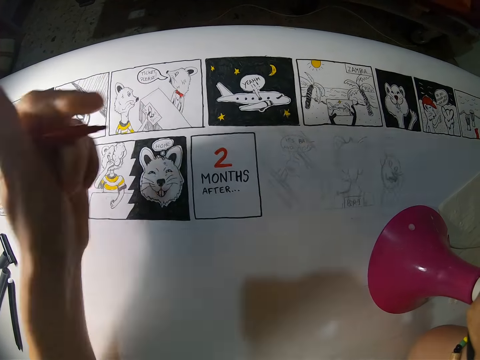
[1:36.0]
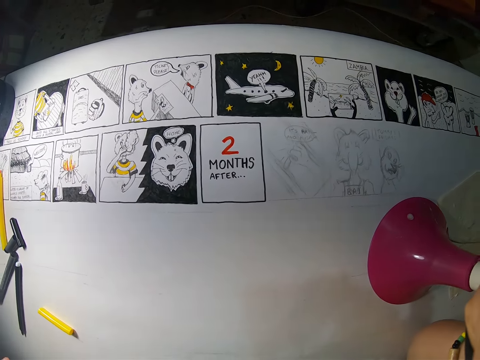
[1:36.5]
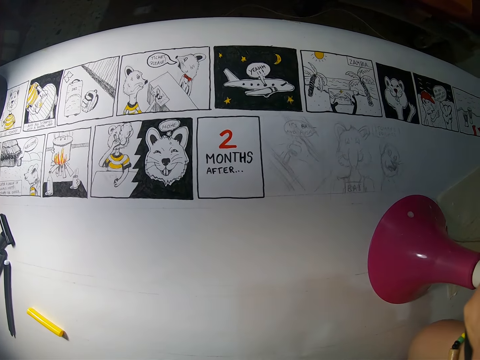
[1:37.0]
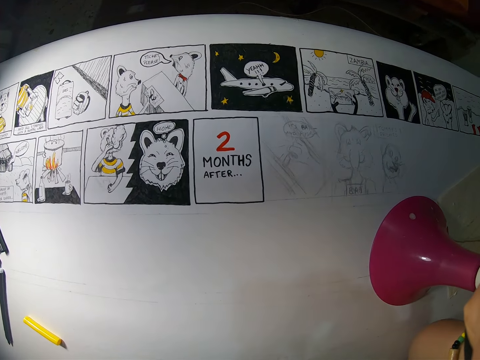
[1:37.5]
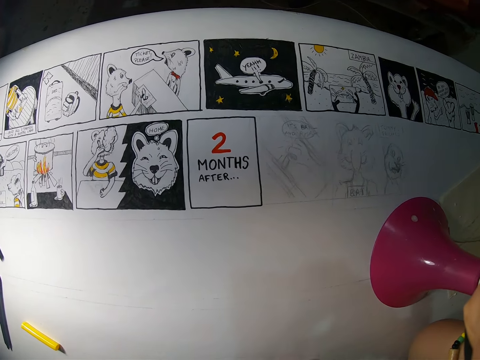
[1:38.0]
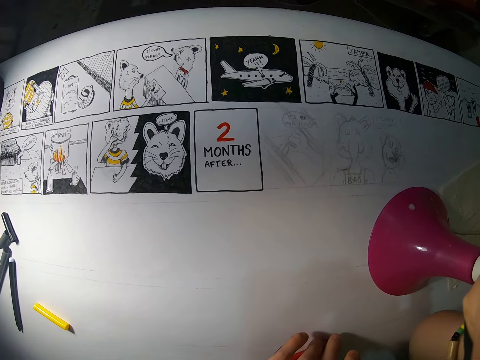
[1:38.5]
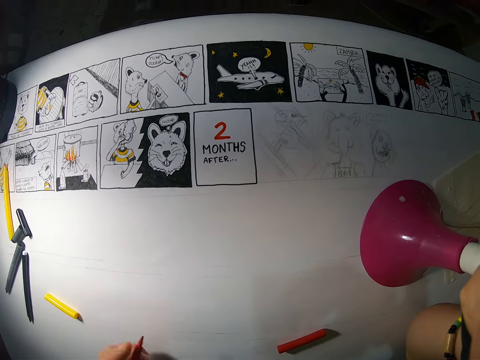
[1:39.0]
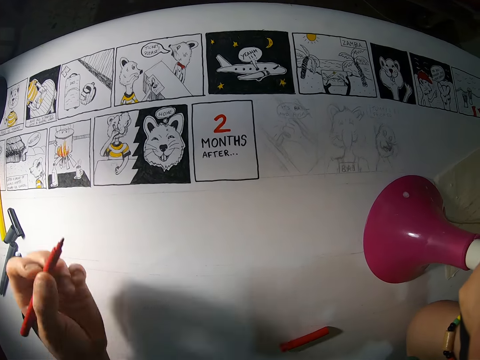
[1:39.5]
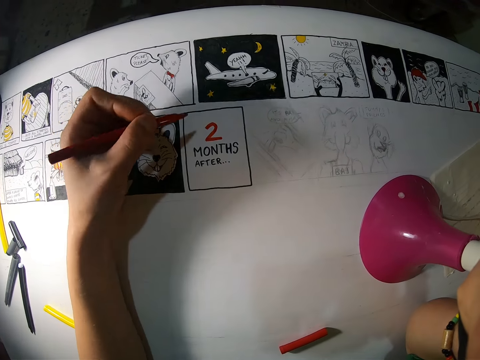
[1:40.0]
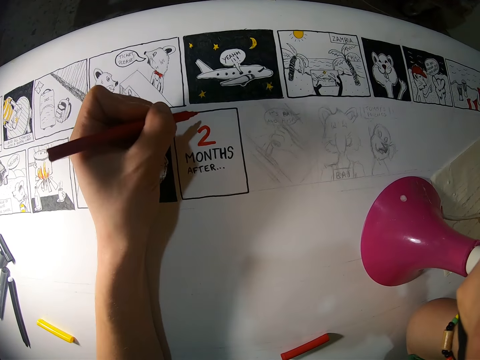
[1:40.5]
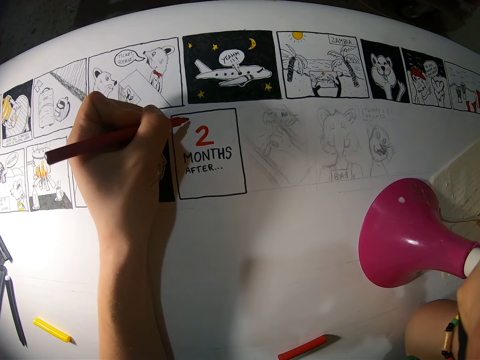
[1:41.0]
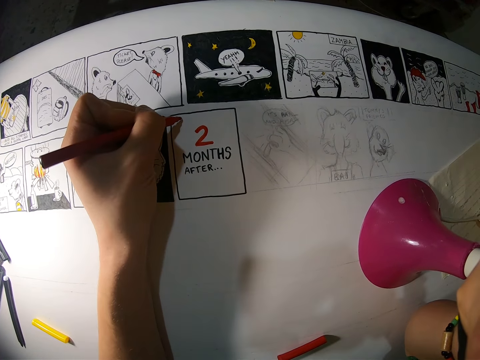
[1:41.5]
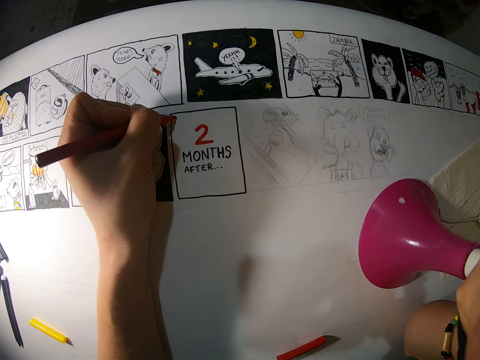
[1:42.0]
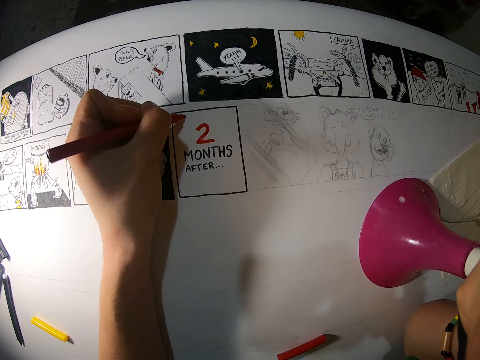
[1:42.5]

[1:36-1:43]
The camera wearer moves the left hand away. They move the cap of the red paint pen on the canvas with their left hand. They lower the left hand. They draw on the canvas with the red paint pen in their left hand. They write on the board. They write on the board again.

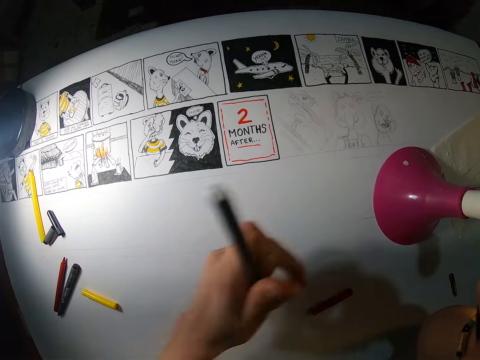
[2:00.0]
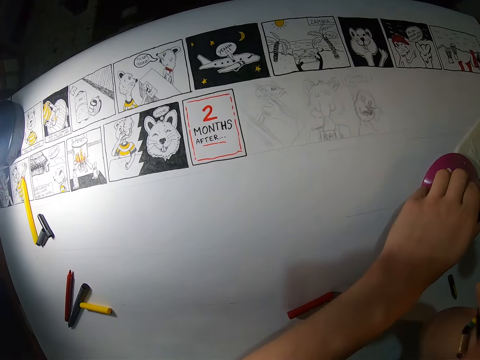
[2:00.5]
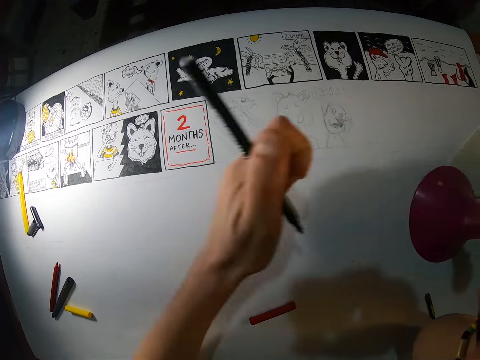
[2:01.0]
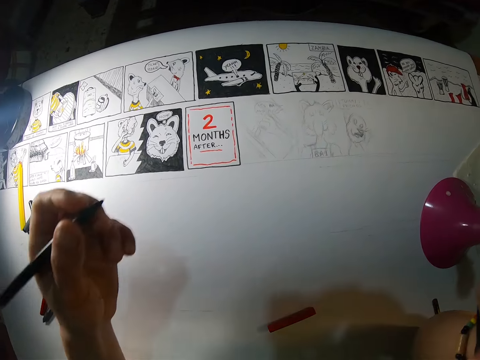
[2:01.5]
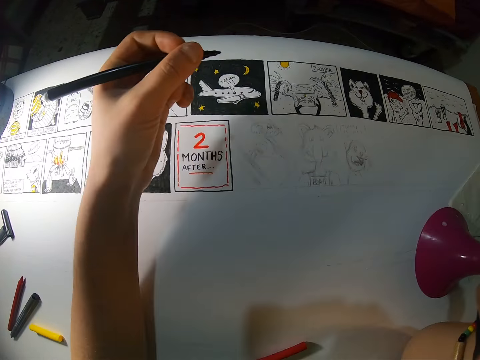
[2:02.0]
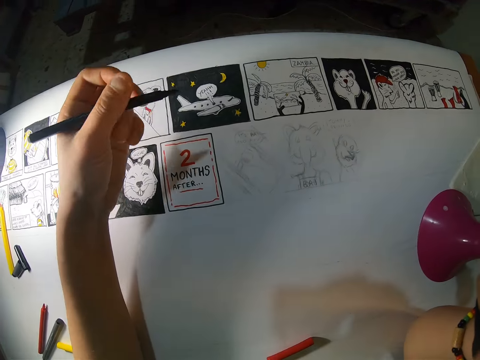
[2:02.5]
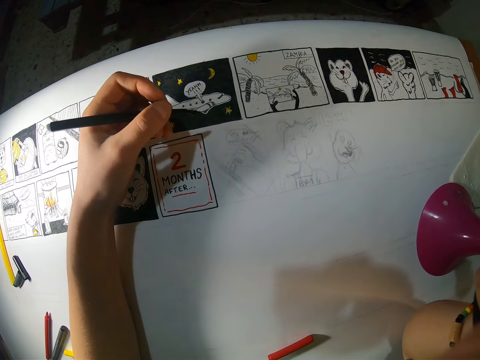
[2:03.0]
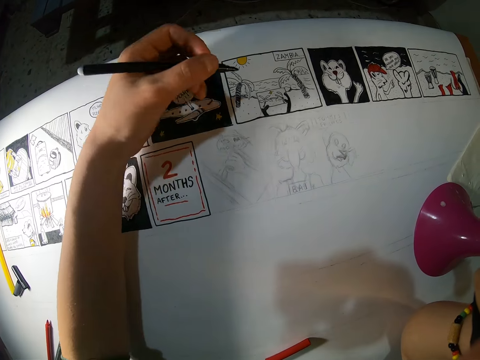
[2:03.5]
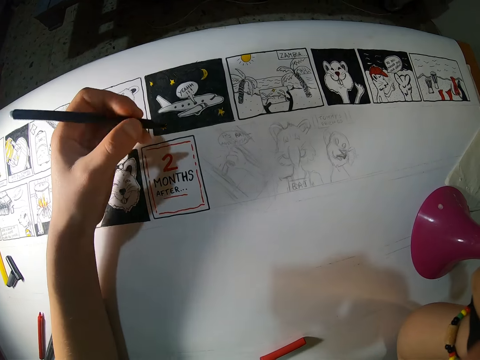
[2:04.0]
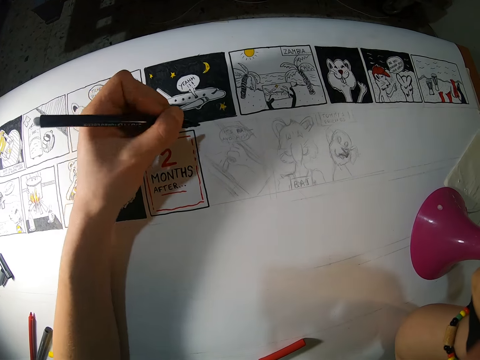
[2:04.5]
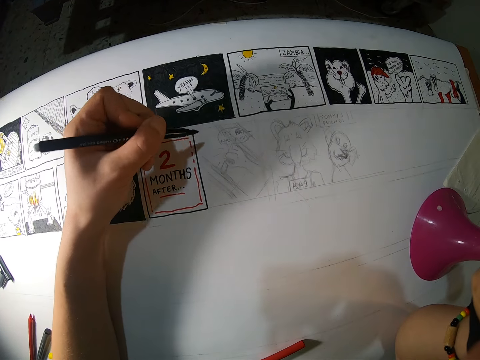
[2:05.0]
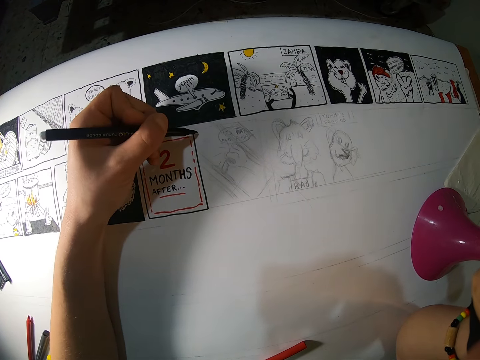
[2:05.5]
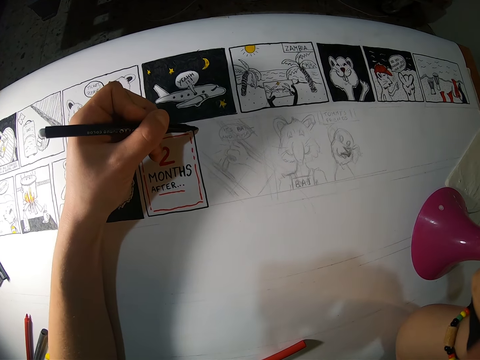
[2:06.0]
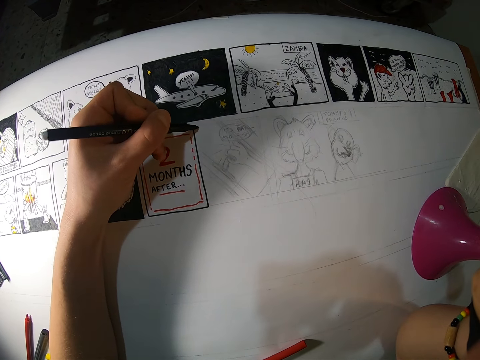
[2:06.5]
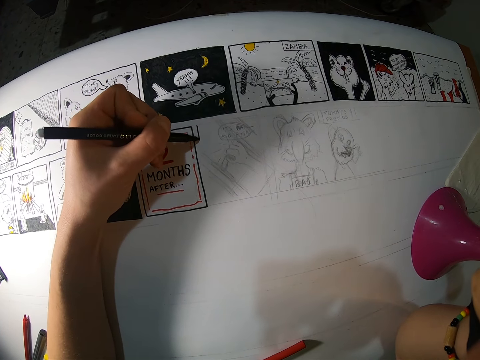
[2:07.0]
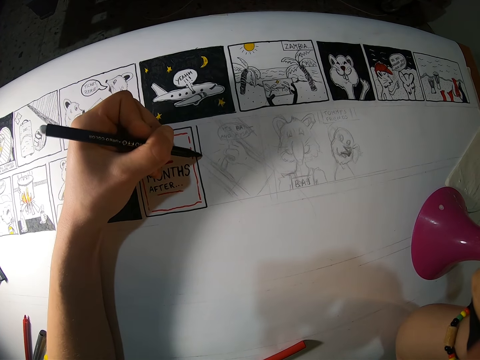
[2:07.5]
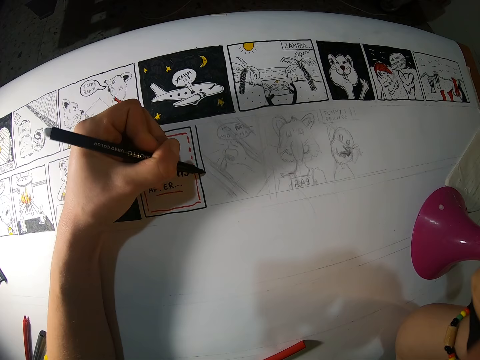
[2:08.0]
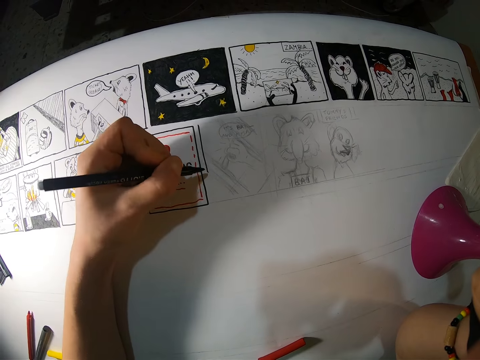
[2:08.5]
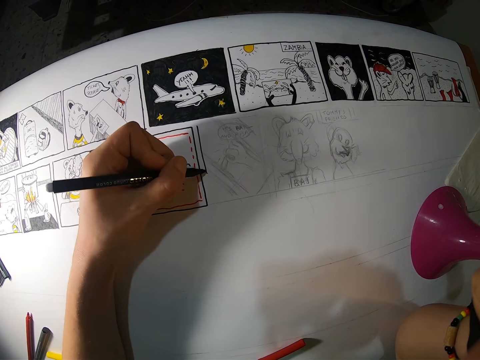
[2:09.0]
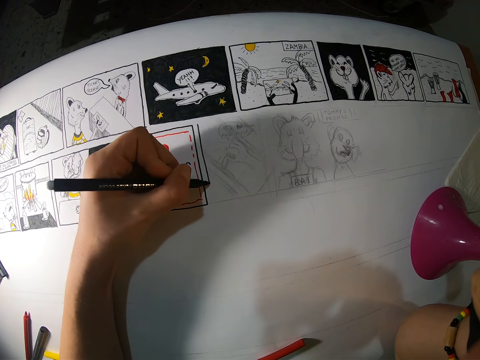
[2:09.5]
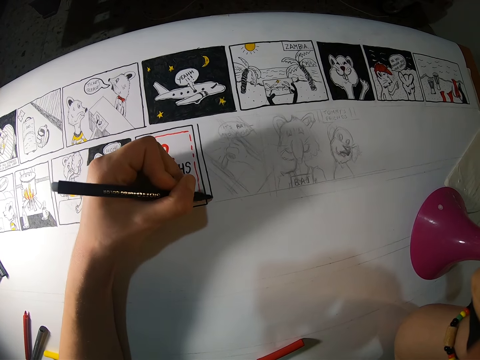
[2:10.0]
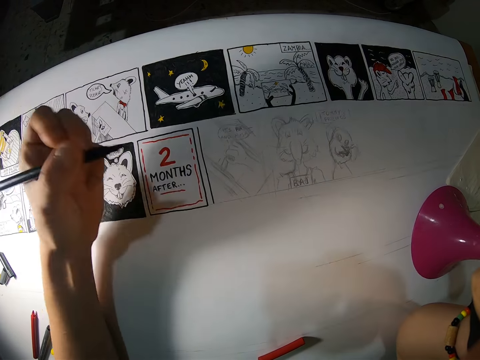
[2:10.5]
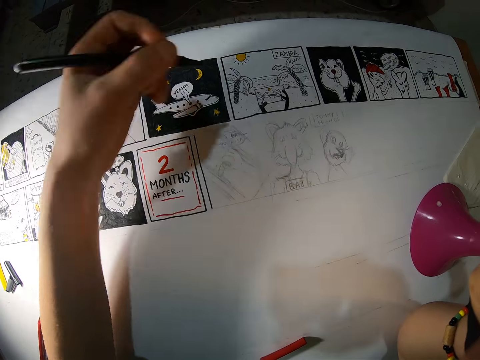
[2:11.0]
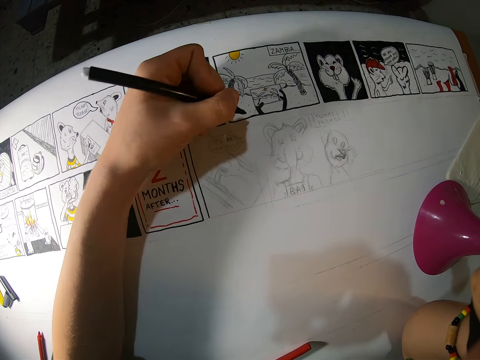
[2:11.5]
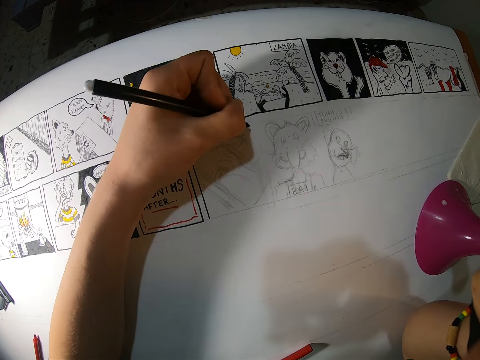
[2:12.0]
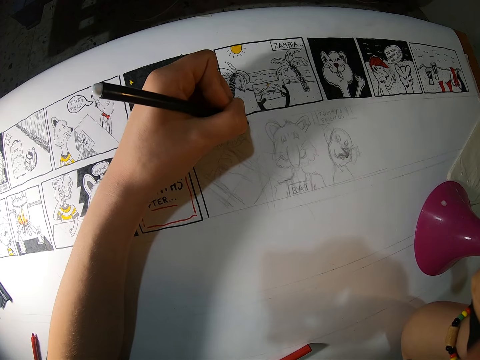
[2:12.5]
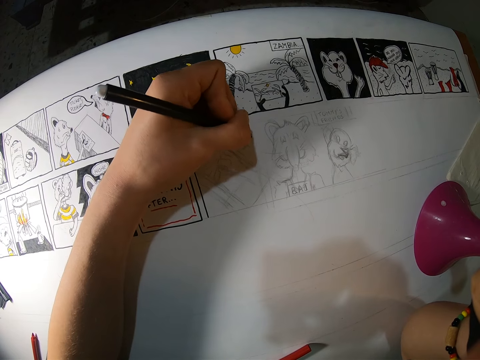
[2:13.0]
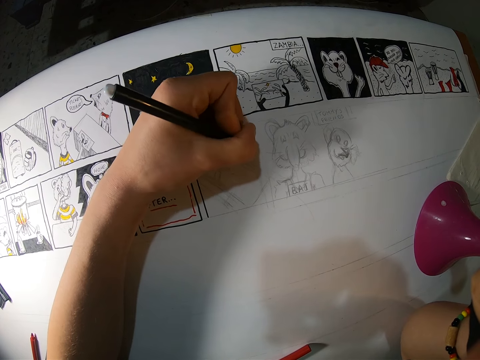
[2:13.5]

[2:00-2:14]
The camera wearer moves the pen. He moves the light stand on the canvas with his left hand. He moves the left hand. He rests the hand on the board. He moves the left hand. He moves the hand. He draws on the canvas with the black paint pen in his left hand. He moves the left hand. He draws on the board. He lifts the left hand. He lowers a hand. He draws on the board.

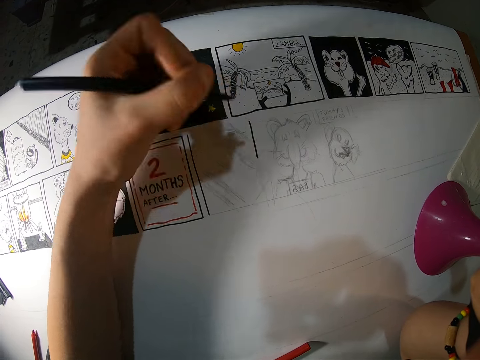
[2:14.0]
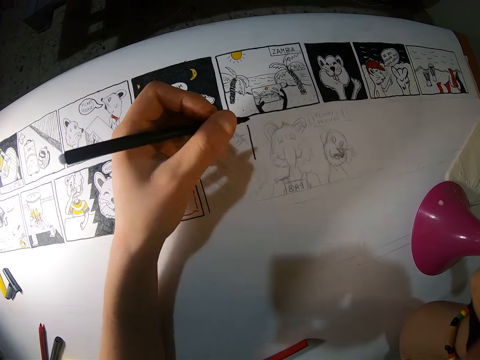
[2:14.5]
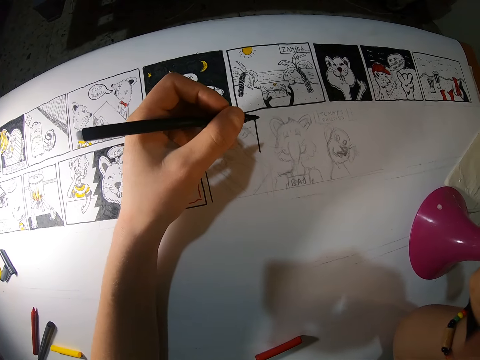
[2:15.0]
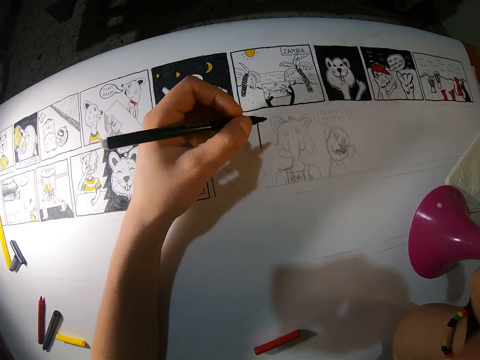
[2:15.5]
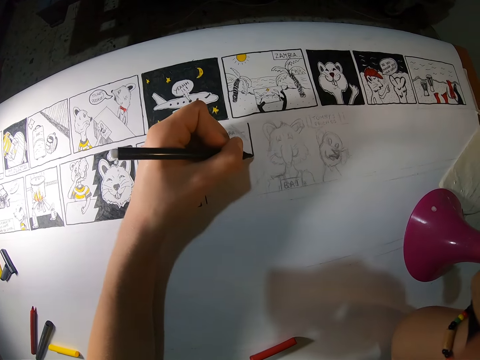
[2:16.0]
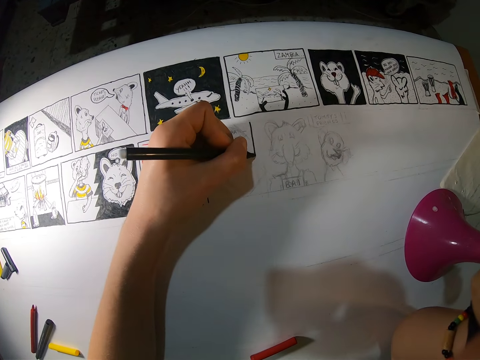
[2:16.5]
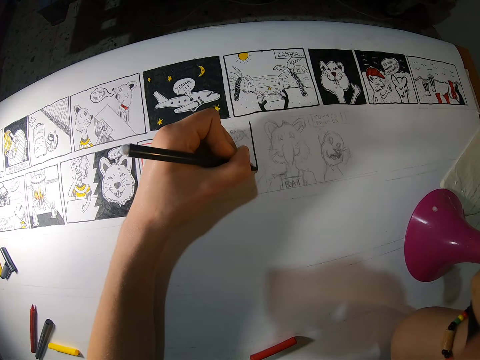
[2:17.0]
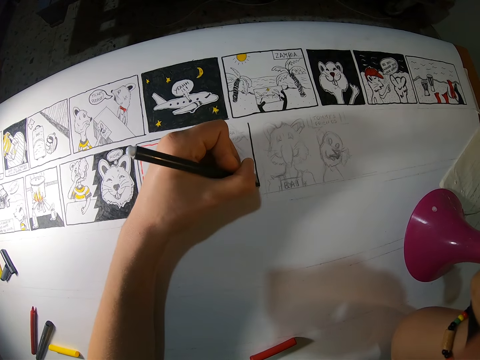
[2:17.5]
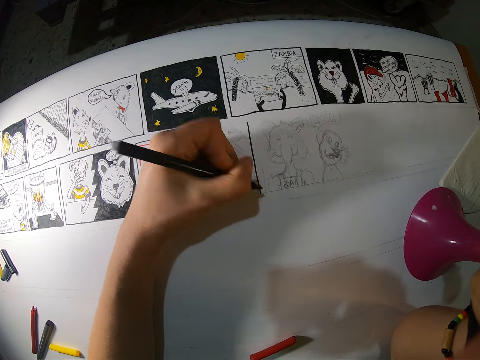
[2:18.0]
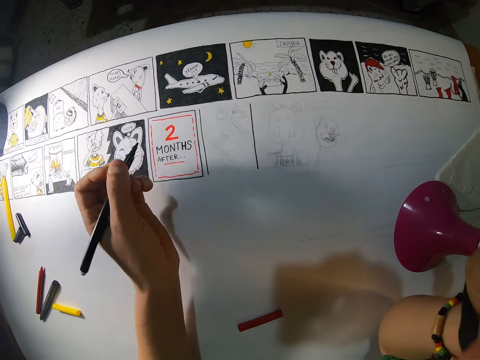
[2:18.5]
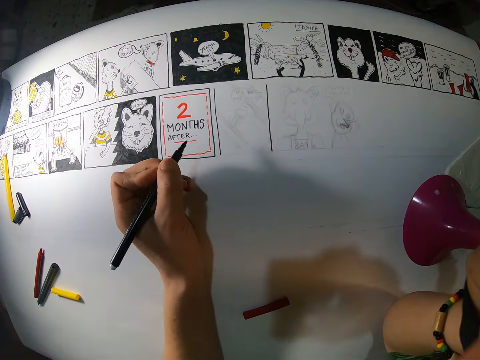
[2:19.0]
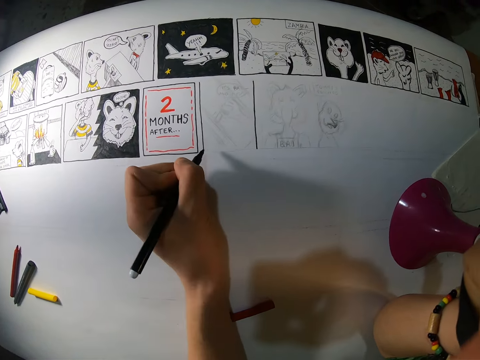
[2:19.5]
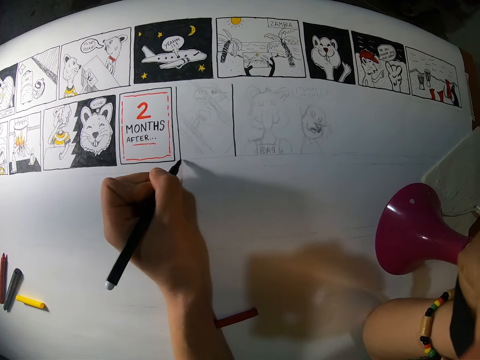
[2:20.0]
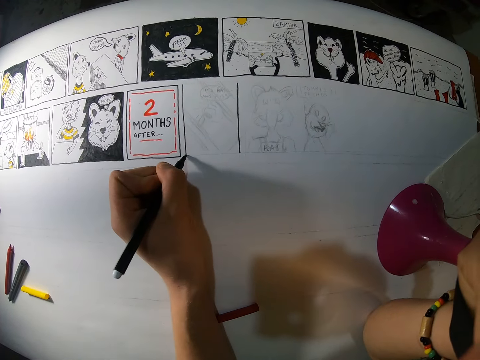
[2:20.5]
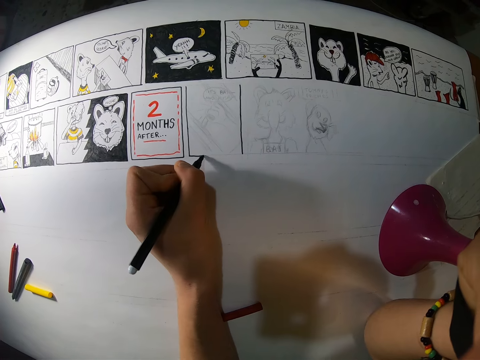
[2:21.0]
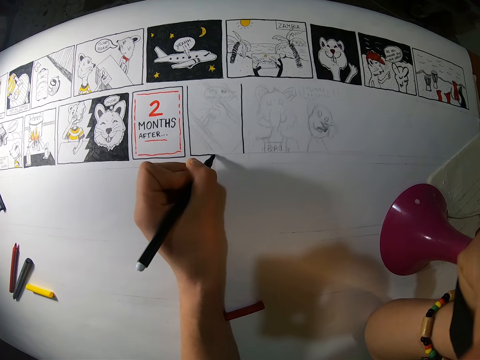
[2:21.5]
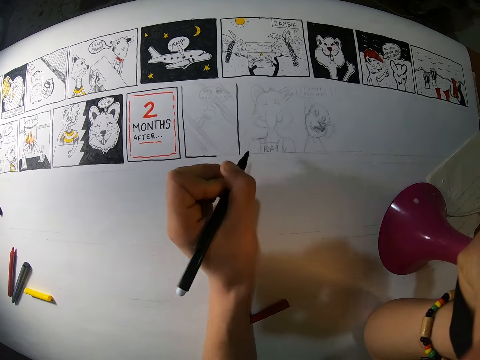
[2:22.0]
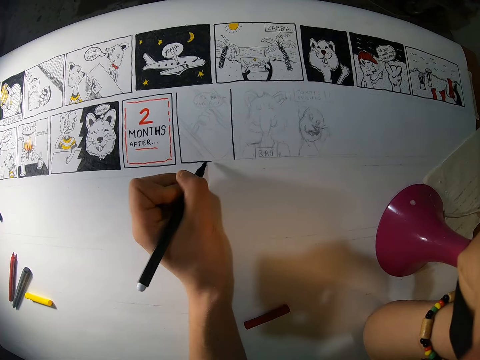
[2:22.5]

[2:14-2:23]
The camera wearer moves a hand. They draw on the board. They move a hand. They rest the hand on the board. They move the left hand. They draw on the board.
